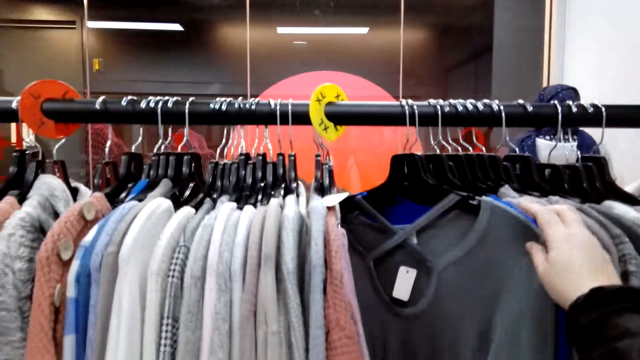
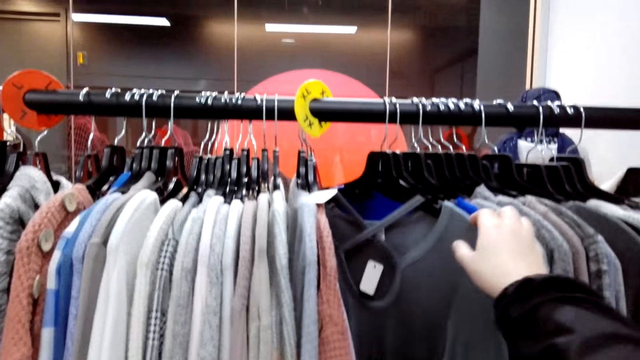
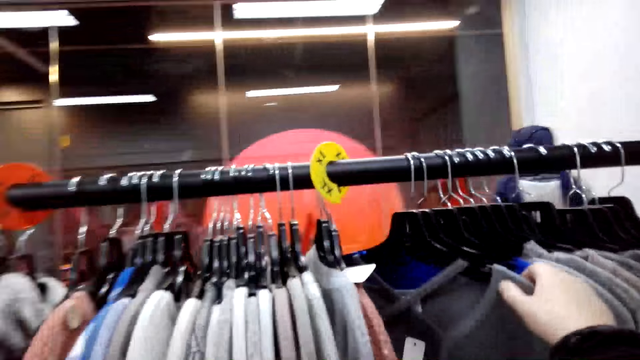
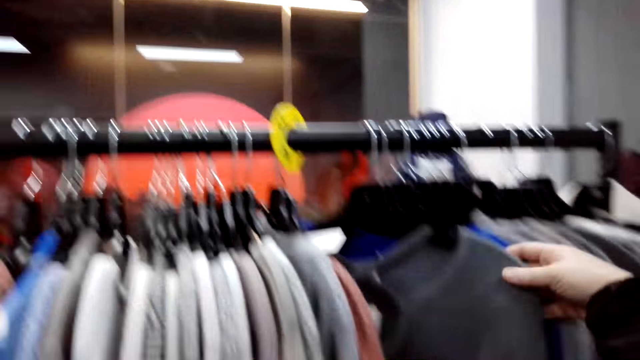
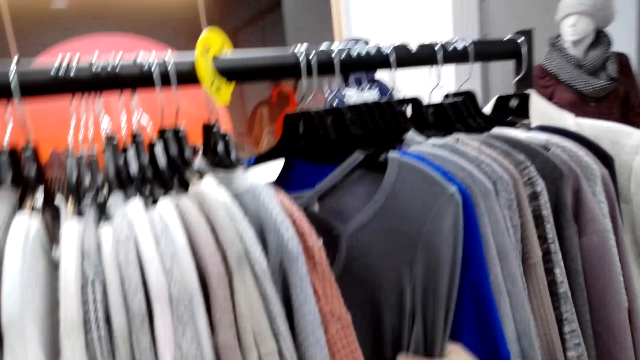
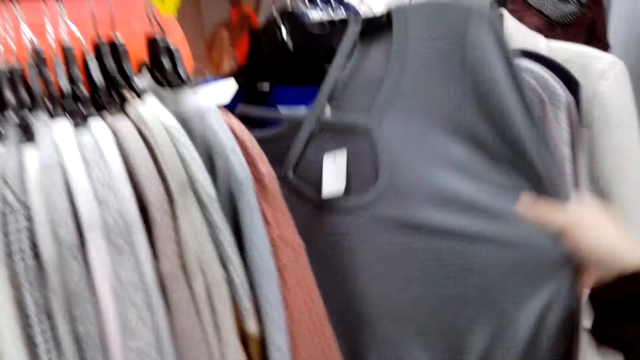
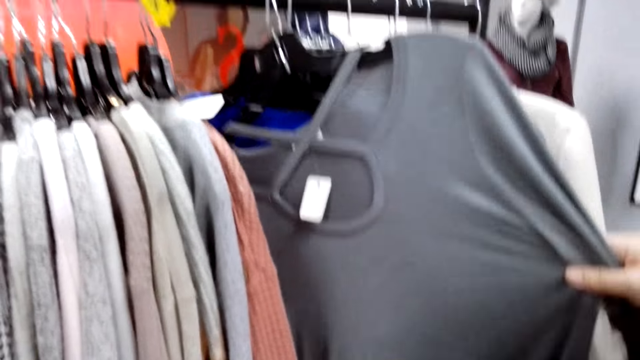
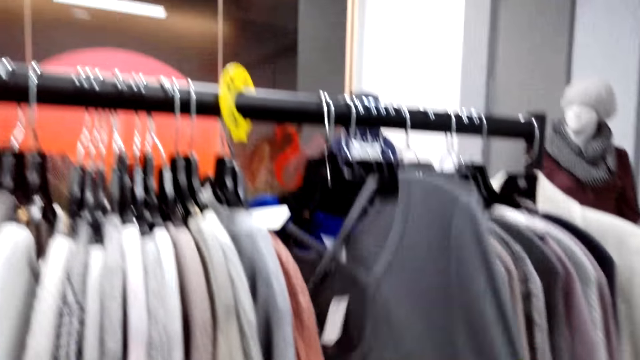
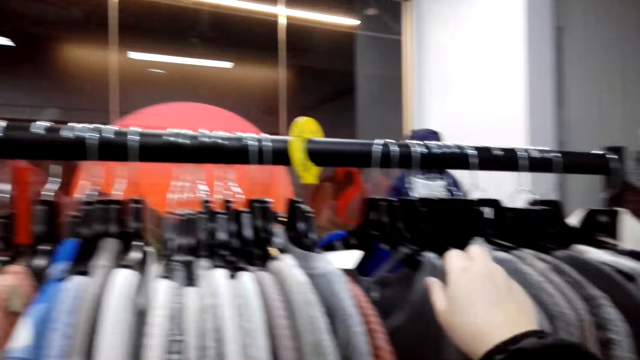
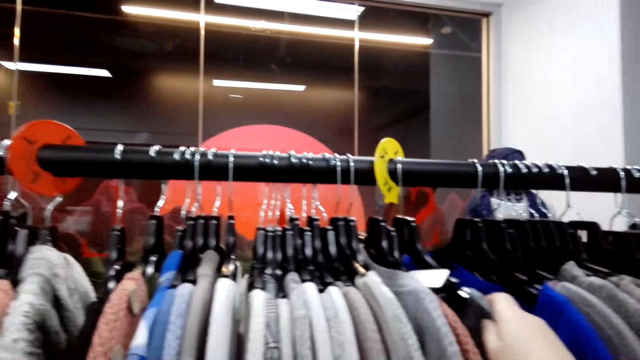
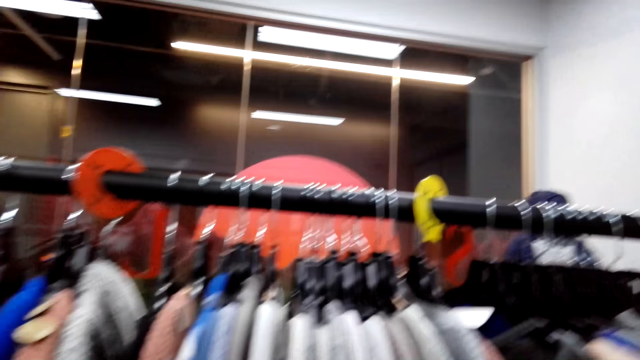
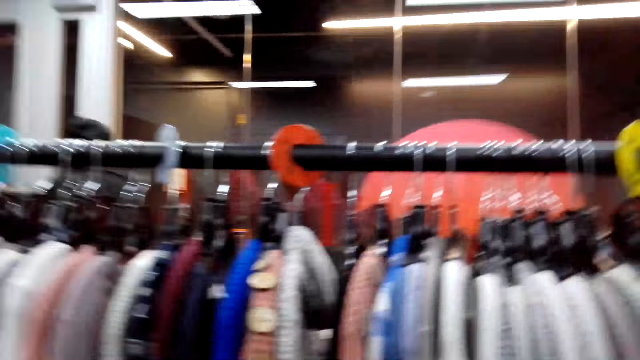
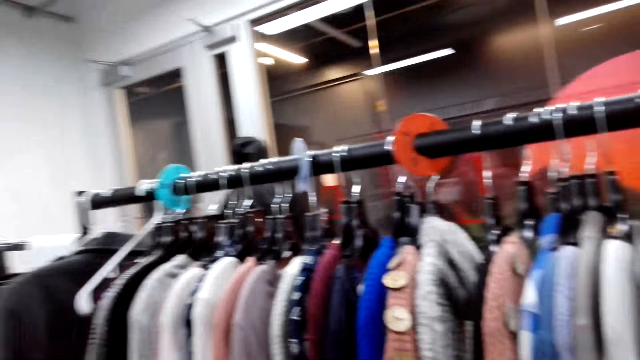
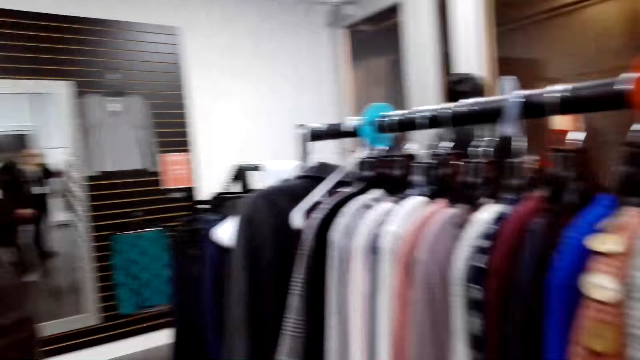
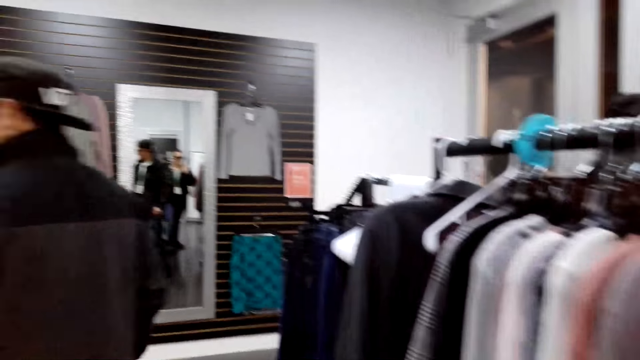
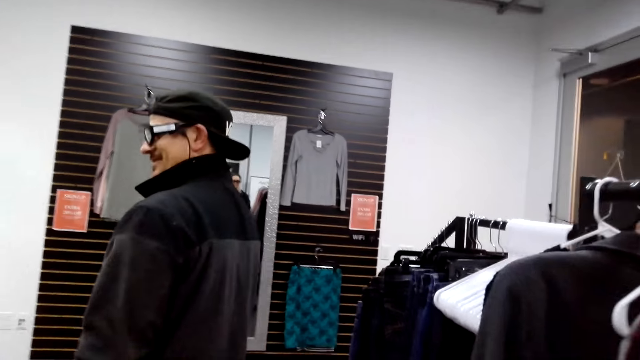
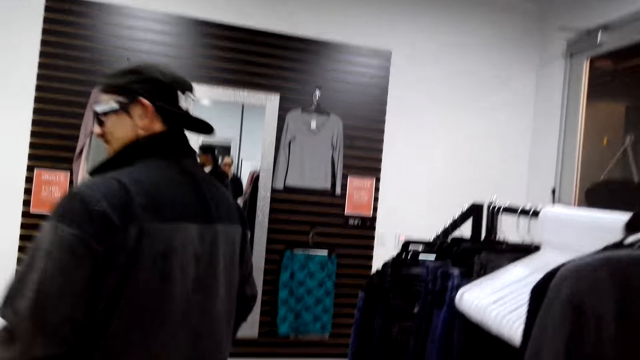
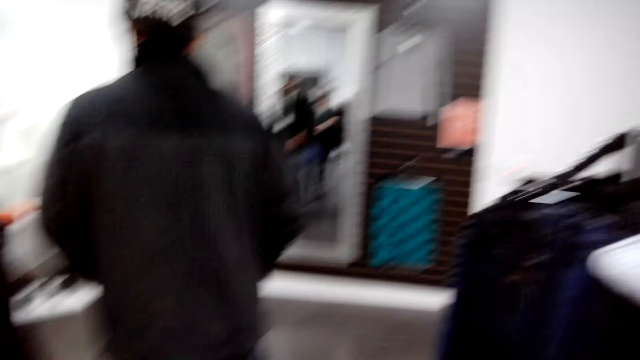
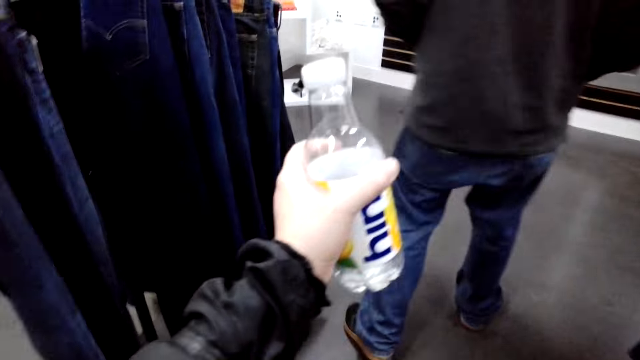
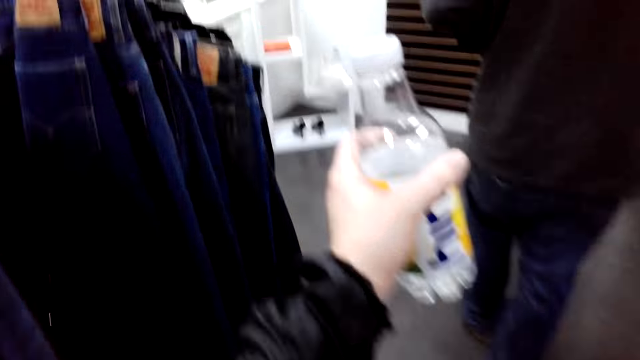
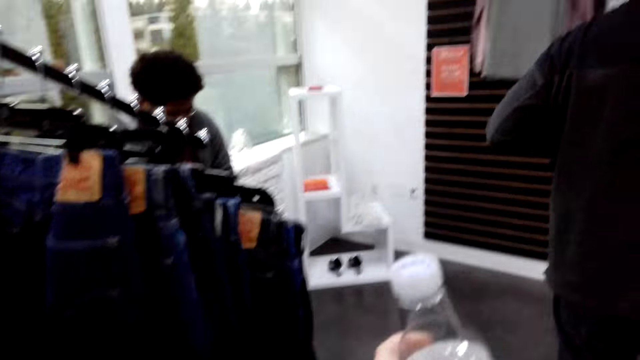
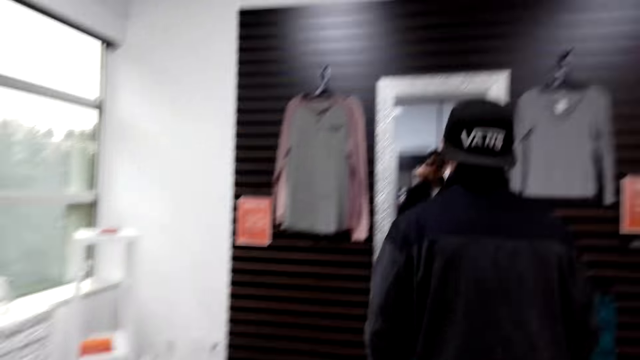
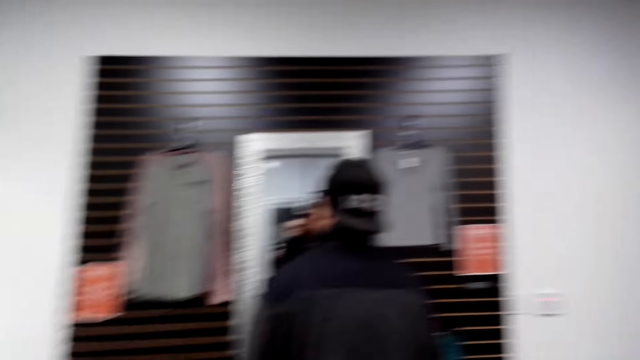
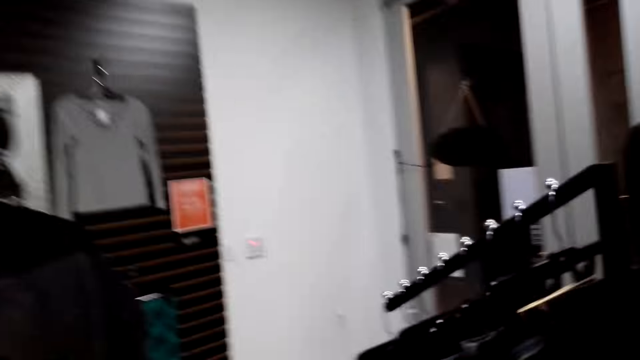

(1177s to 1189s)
A man walks around the boutique. The camera wearer walks around the boutique. They hold a bottle.

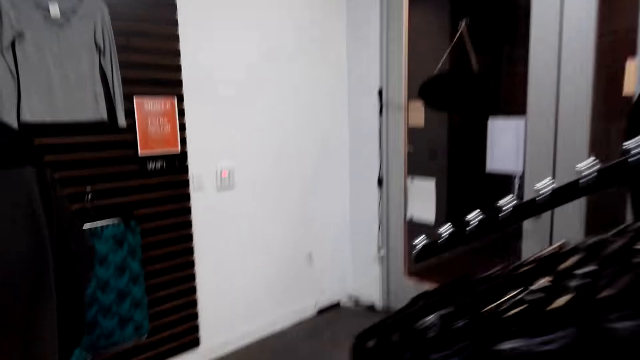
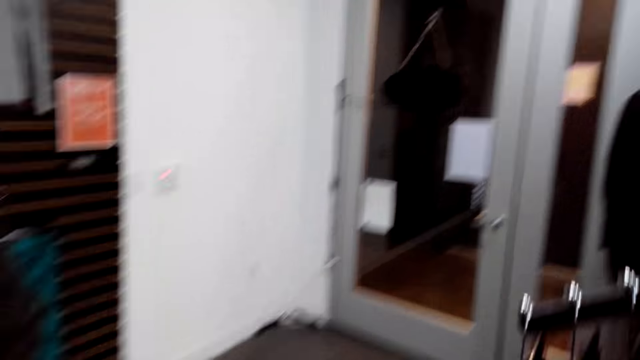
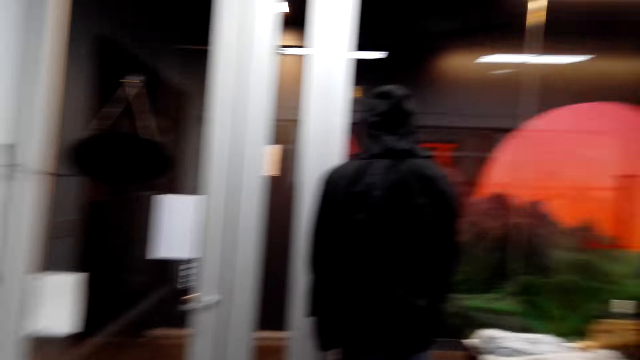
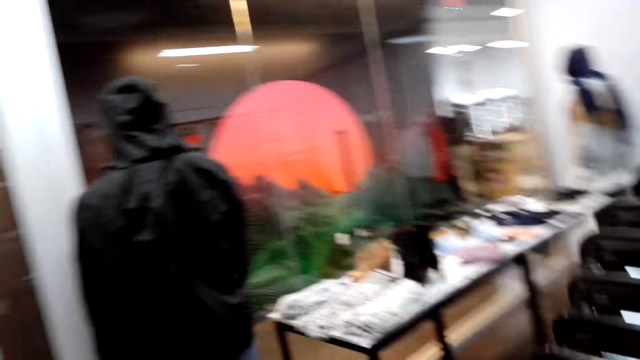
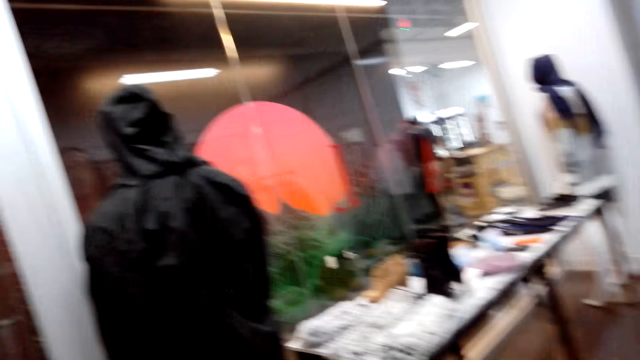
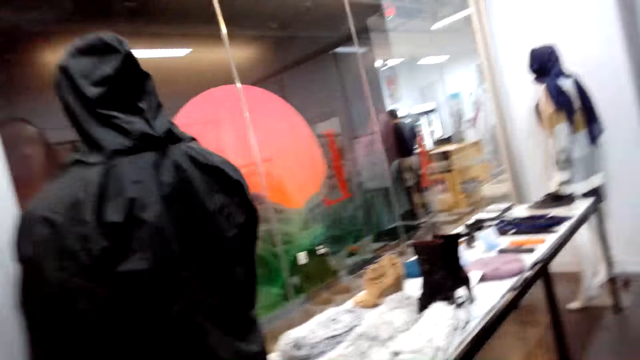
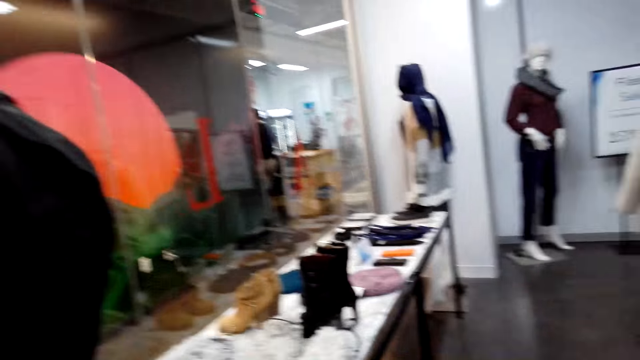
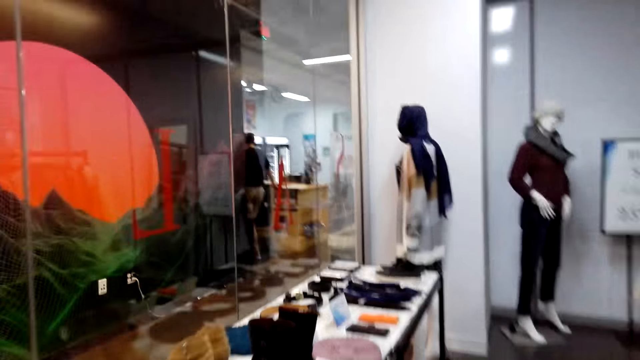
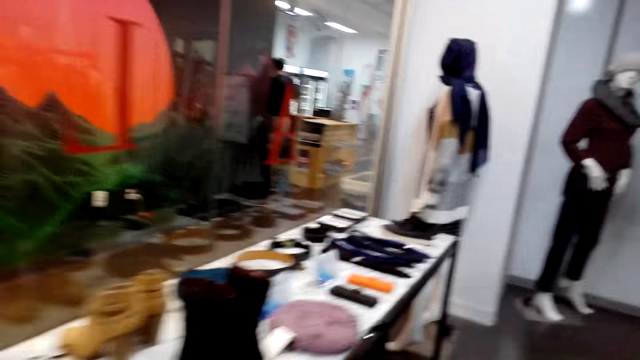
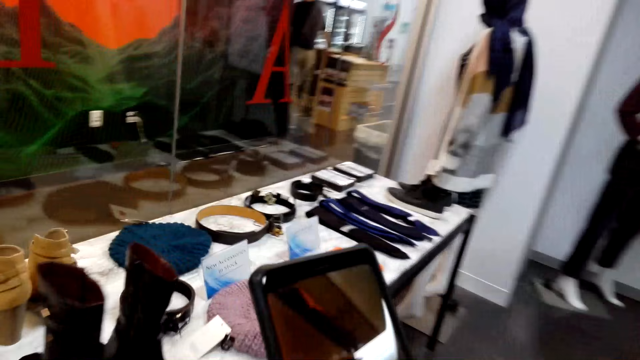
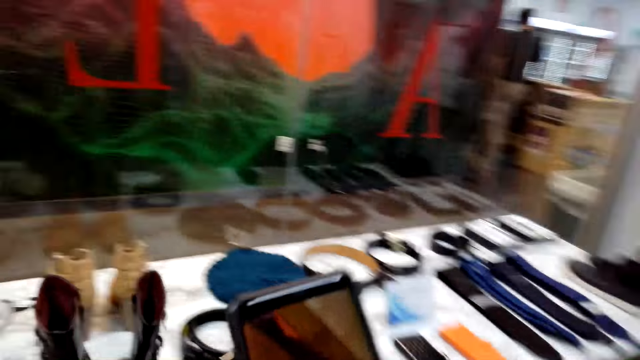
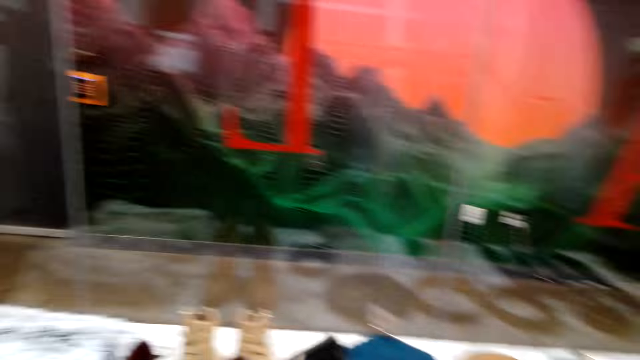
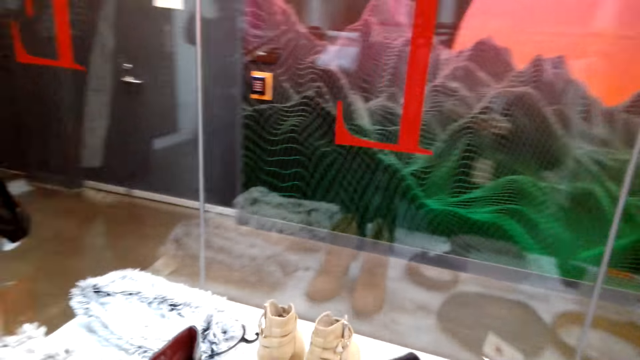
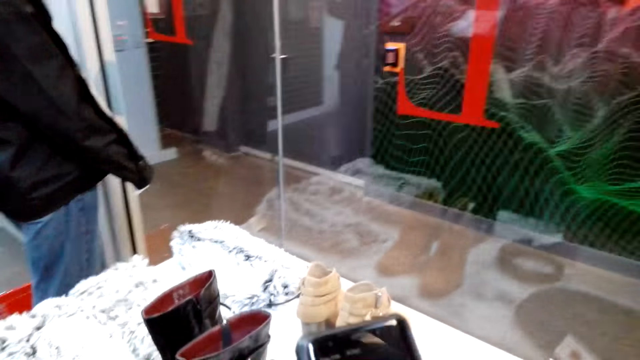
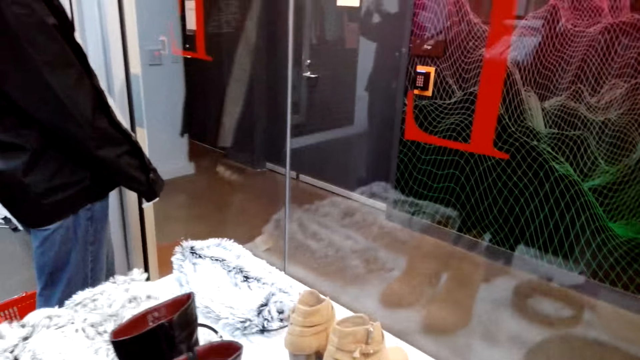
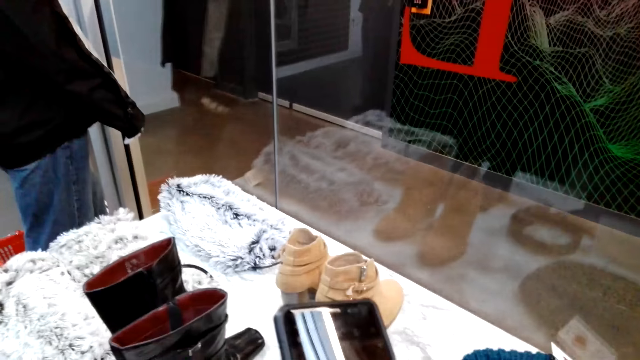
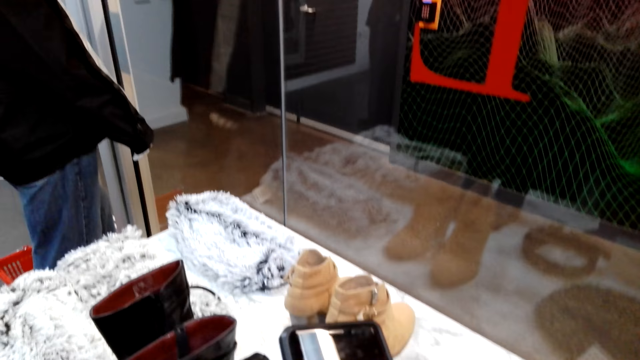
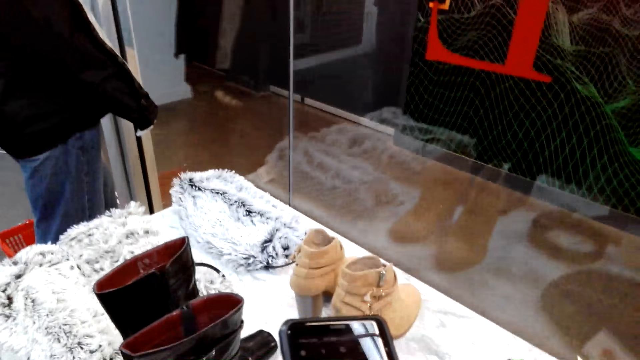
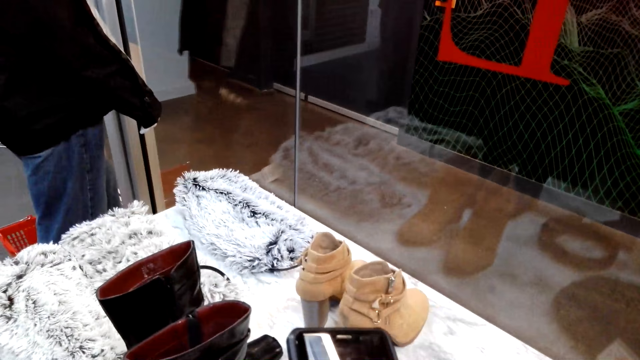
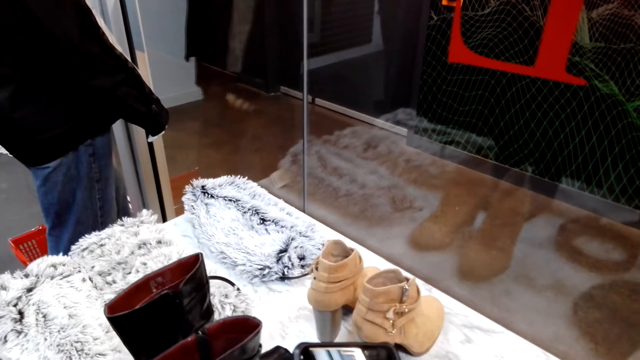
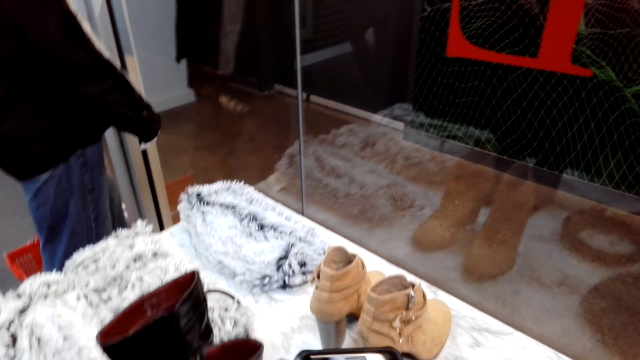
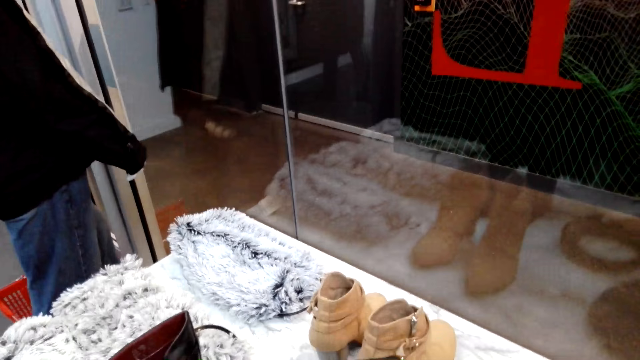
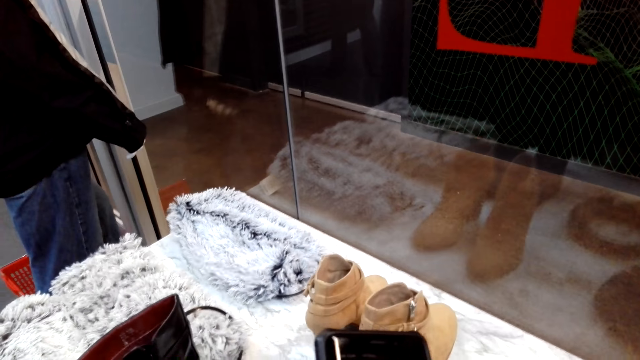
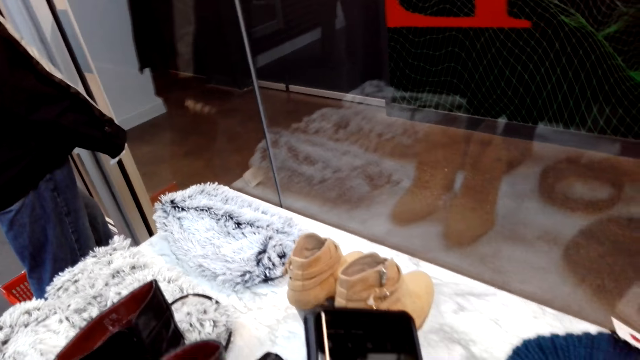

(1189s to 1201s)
The camera wearer walks. They take a picture. They hold a phone.
